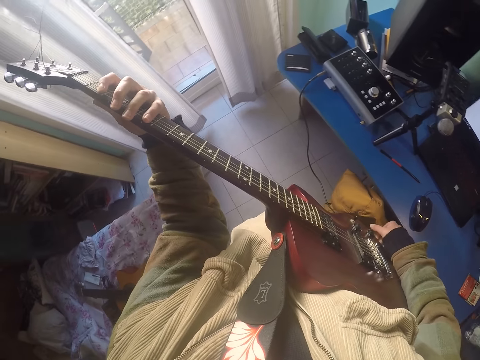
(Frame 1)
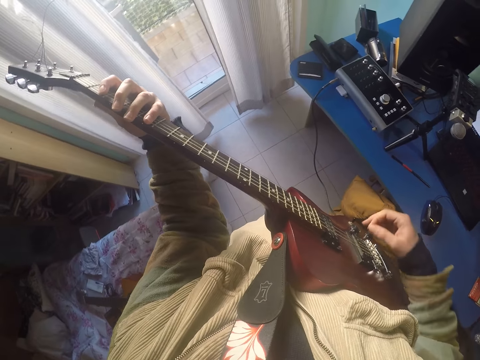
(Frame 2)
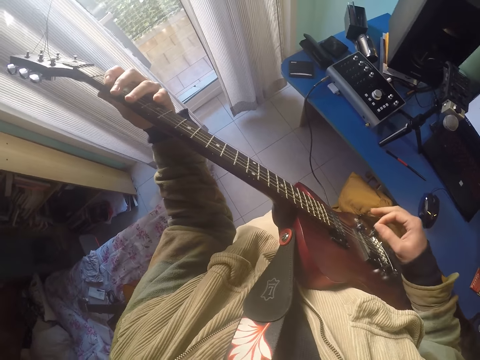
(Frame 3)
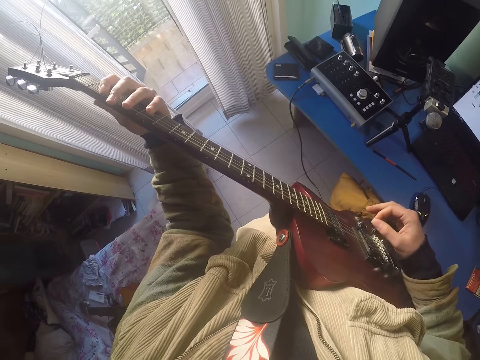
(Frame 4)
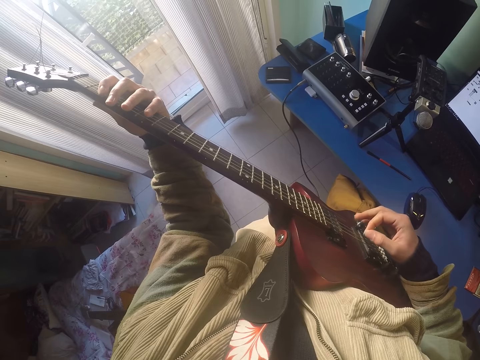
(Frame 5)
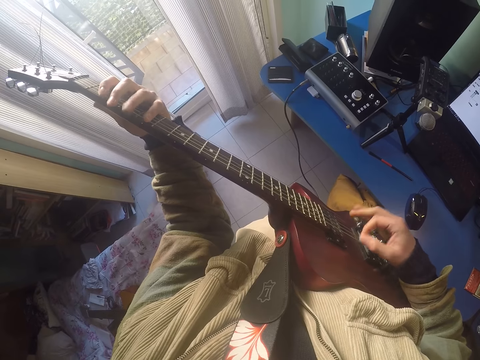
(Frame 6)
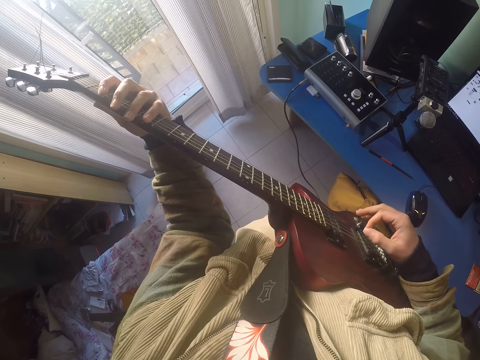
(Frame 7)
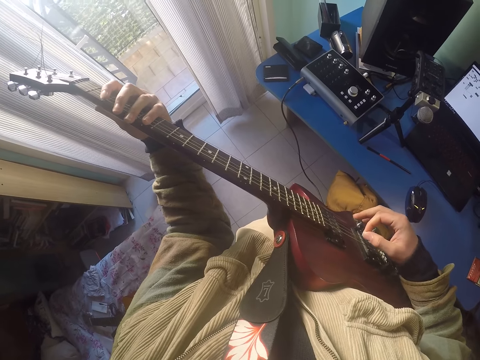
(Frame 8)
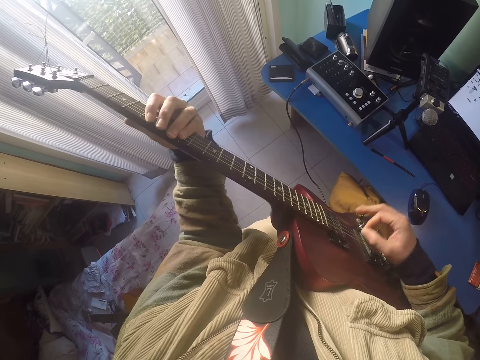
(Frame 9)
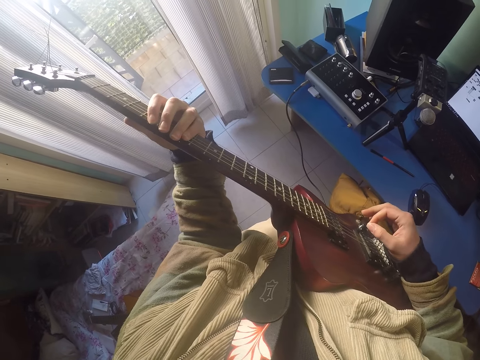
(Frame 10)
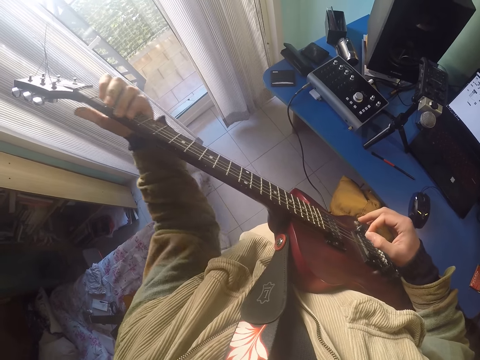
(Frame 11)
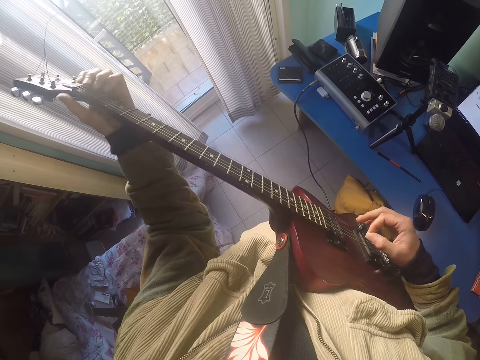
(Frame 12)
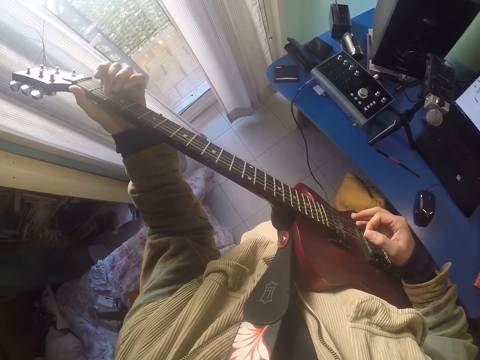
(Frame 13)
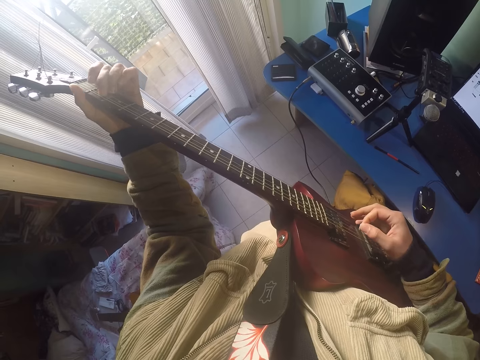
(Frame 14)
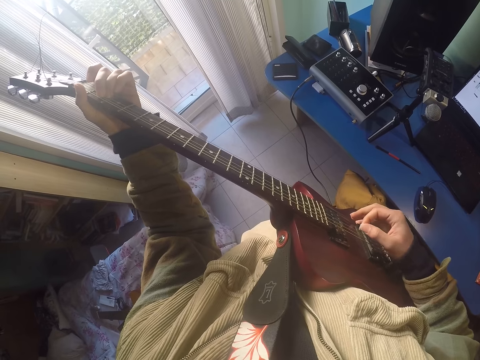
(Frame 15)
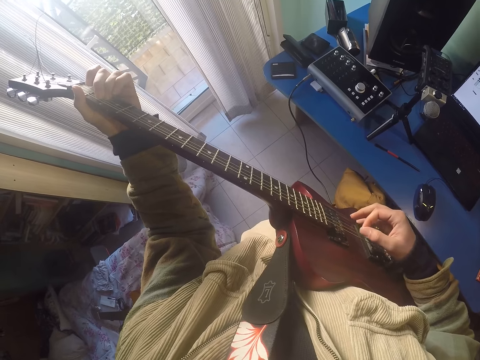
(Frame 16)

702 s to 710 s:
The camera wearer plays the guitar.

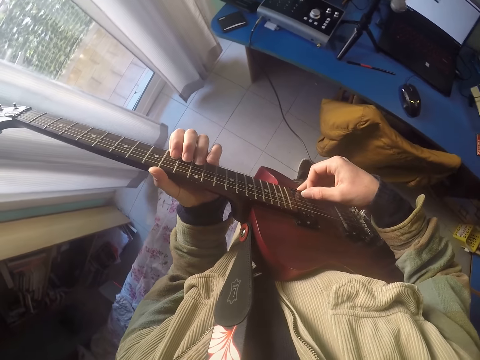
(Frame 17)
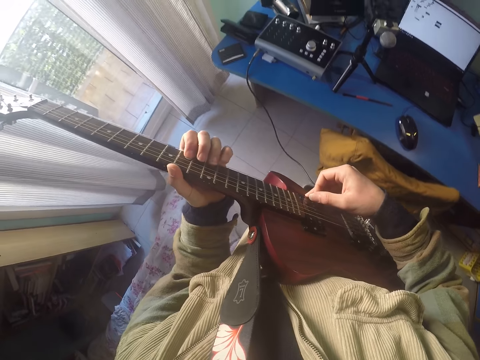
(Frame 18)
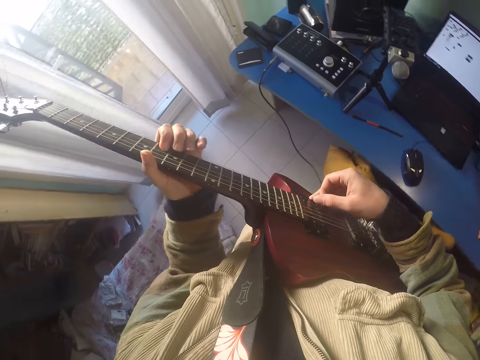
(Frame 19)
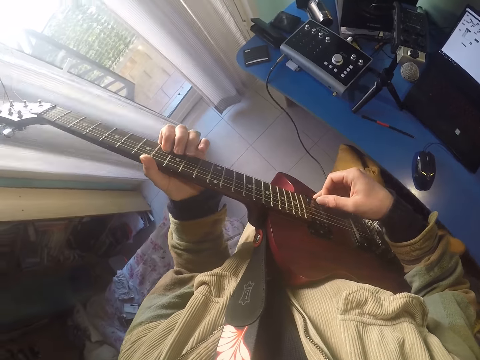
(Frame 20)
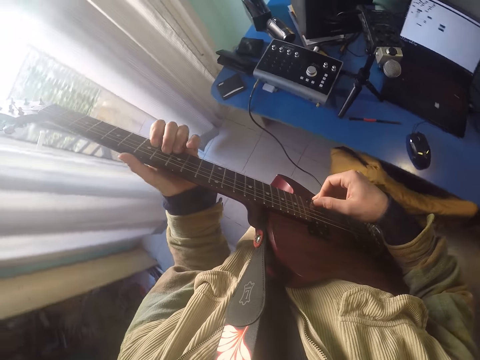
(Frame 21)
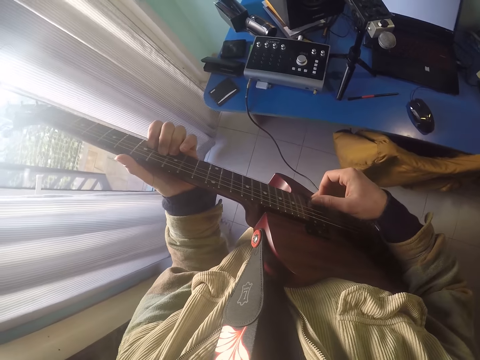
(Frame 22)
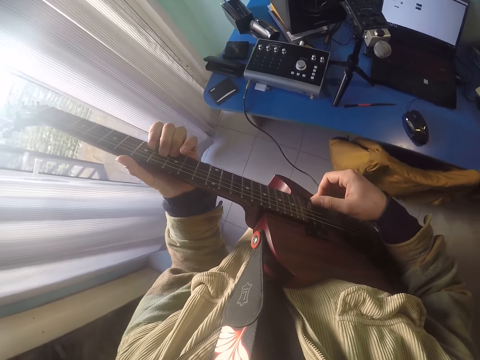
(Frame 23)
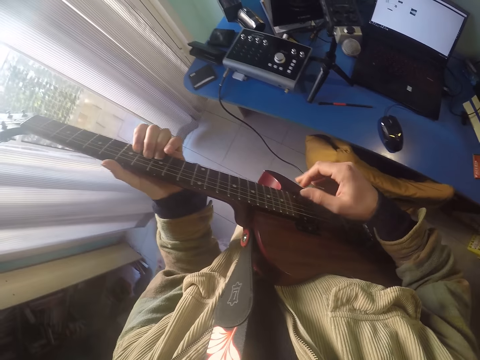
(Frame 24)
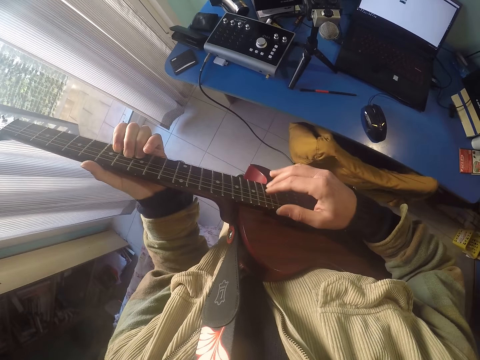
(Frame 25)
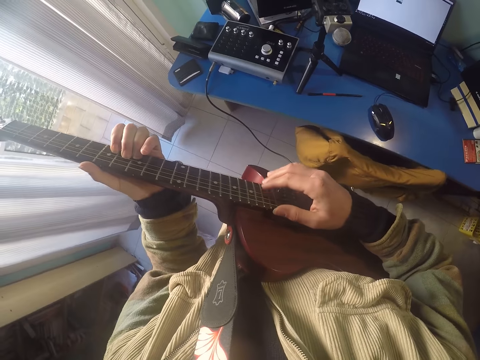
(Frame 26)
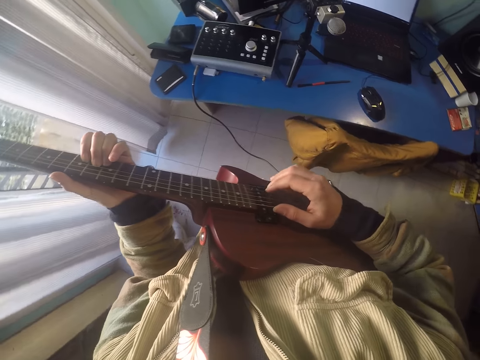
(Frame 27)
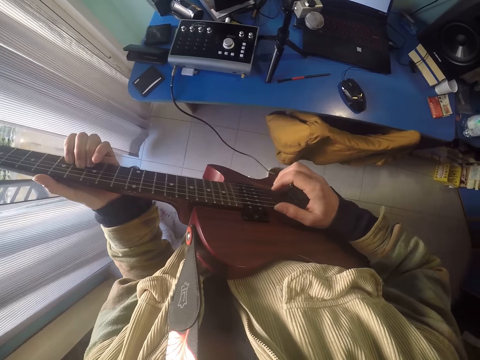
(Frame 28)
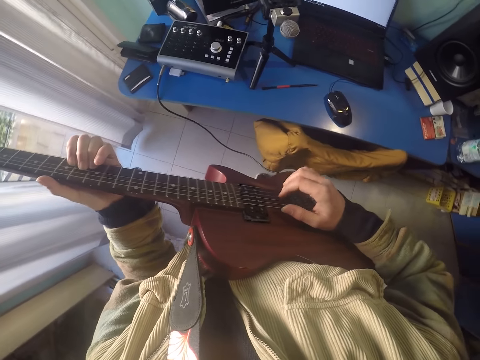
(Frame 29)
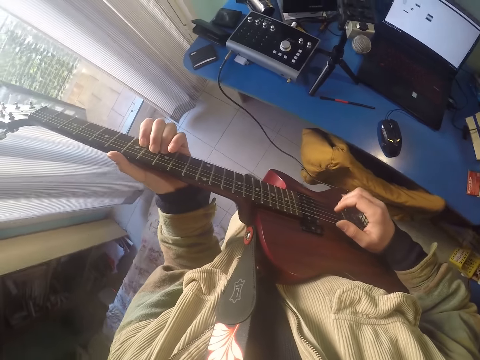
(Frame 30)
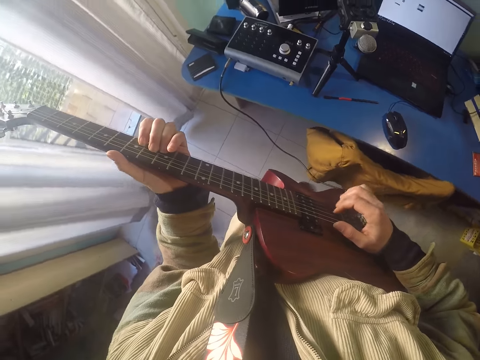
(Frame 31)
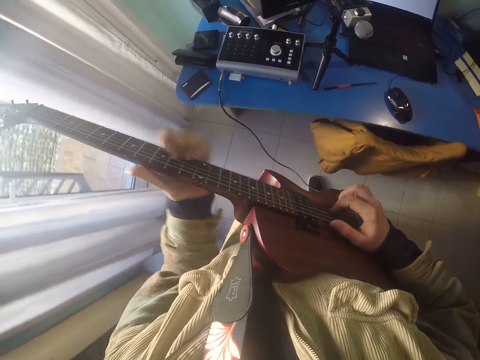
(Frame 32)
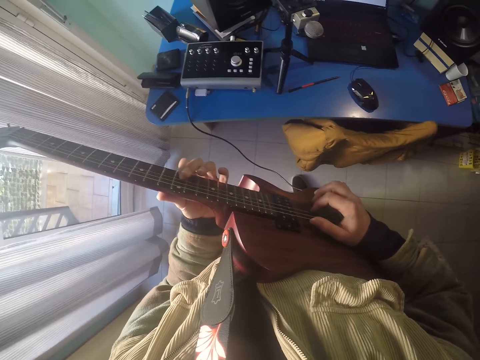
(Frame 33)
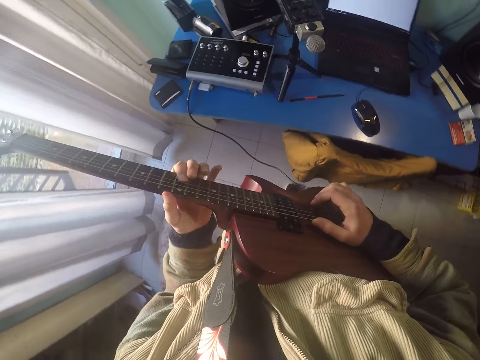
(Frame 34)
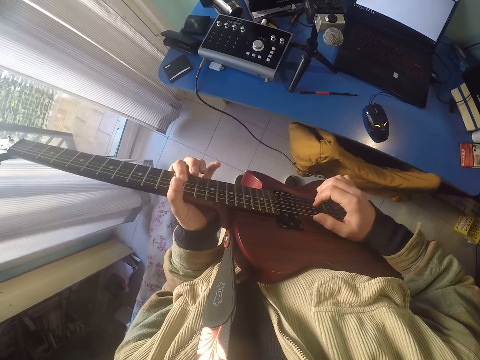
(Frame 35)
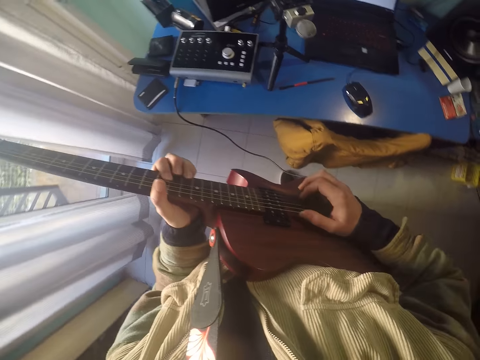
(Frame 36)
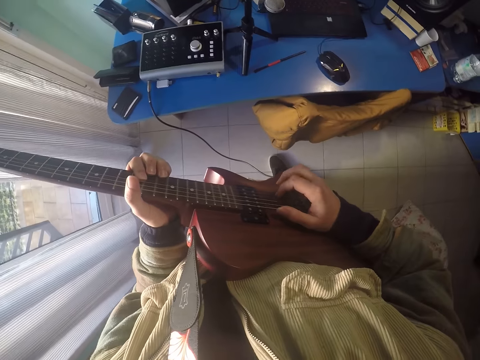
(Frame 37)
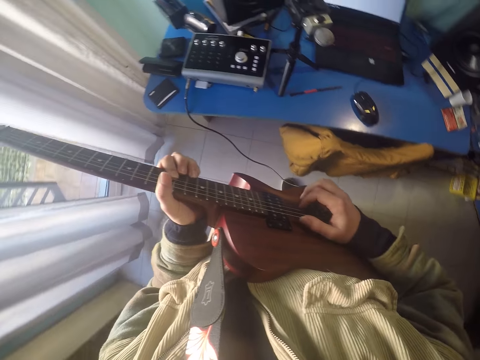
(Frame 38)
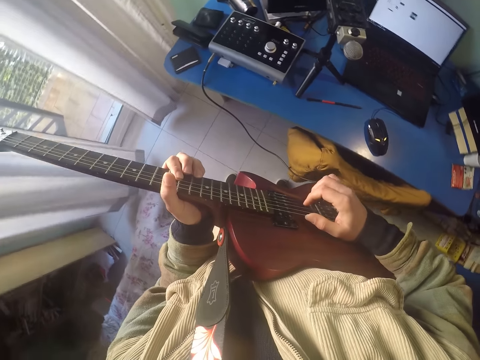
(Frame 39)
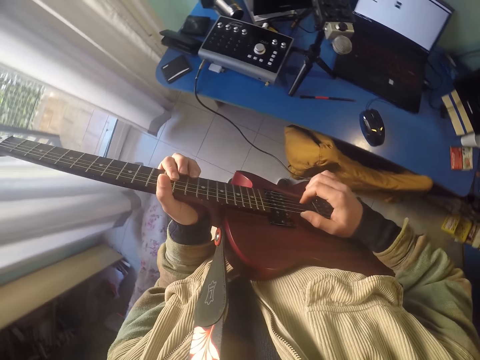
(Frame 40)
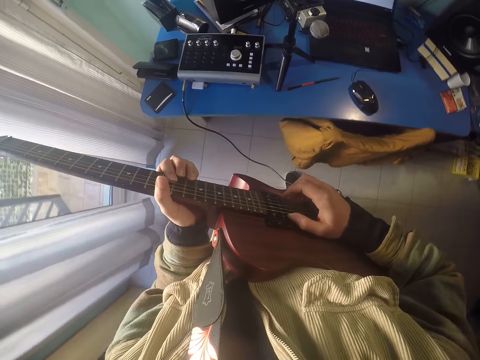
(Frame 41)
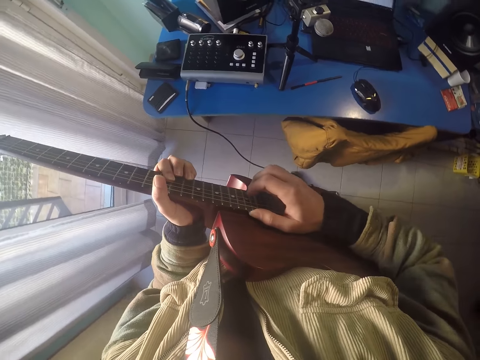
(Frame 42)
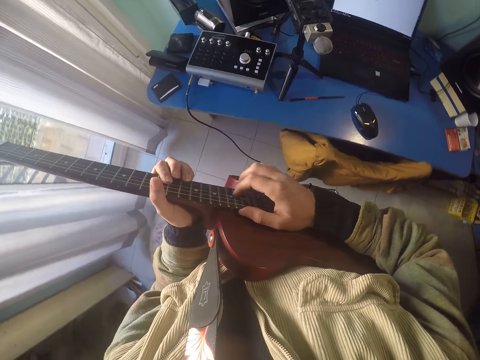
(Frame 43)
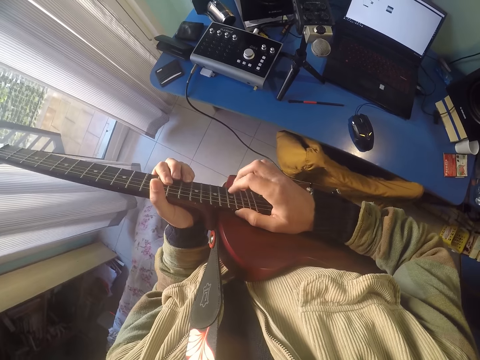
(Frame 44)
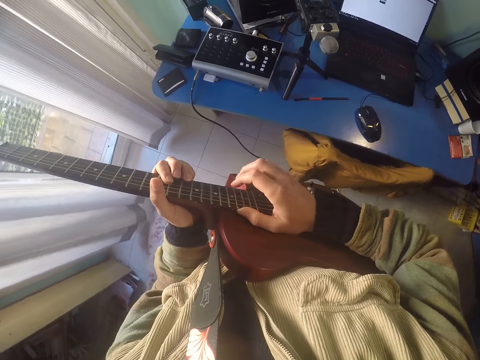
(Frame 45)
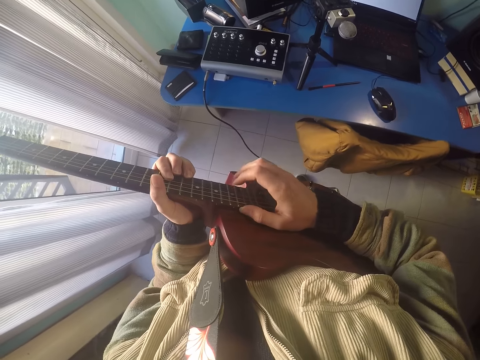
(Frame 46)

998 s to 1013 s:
The camera wearer plays the guitar. They tap on the guitar string. They press the guitar.

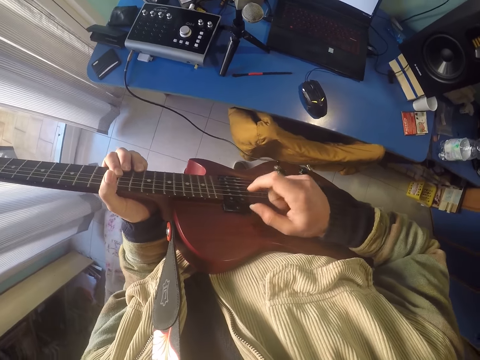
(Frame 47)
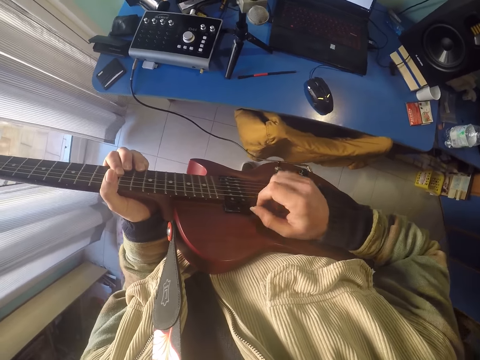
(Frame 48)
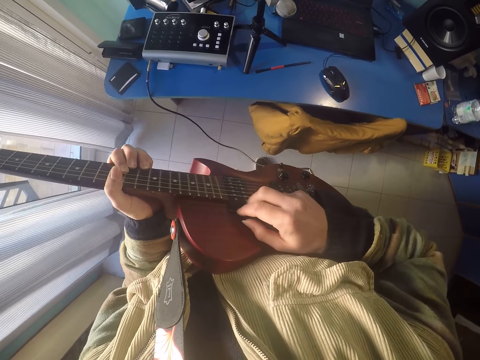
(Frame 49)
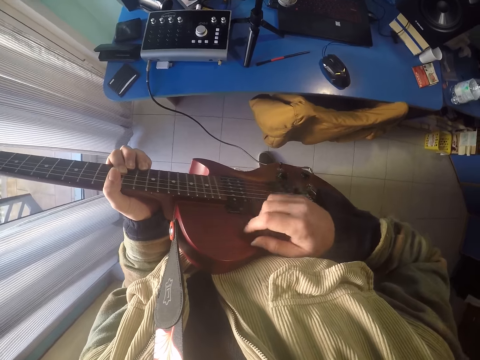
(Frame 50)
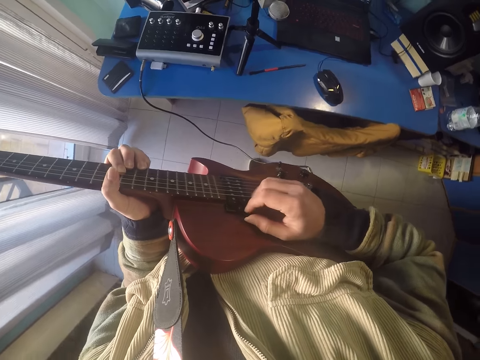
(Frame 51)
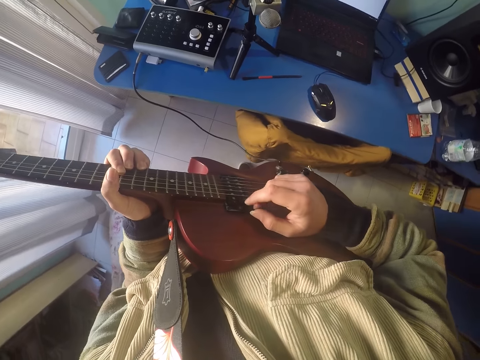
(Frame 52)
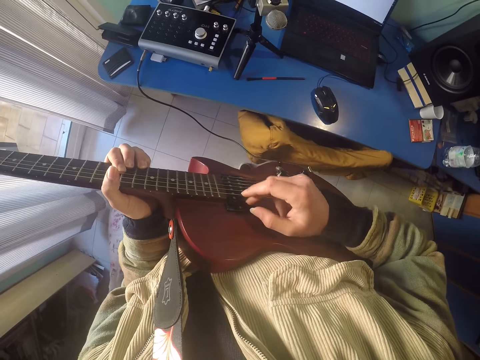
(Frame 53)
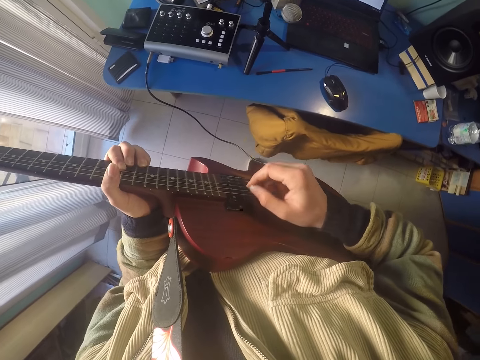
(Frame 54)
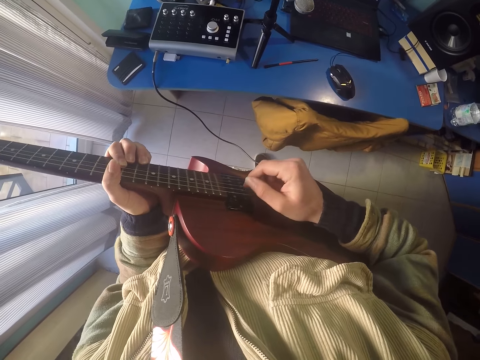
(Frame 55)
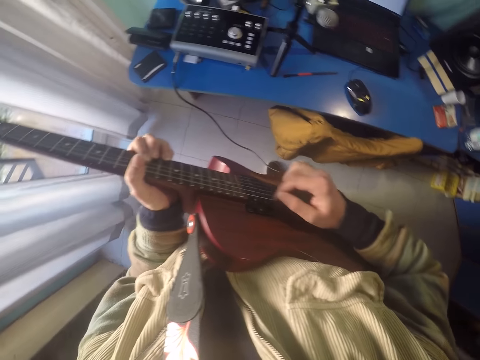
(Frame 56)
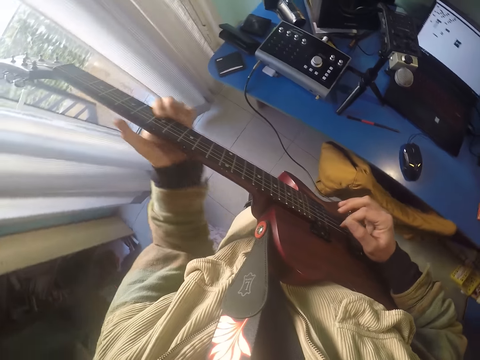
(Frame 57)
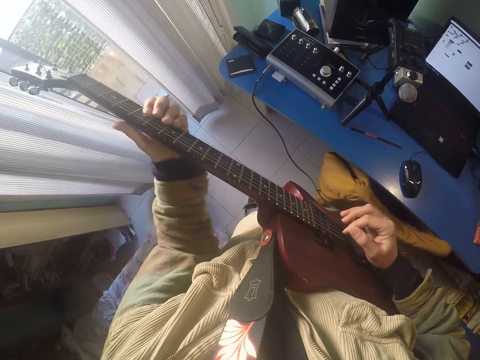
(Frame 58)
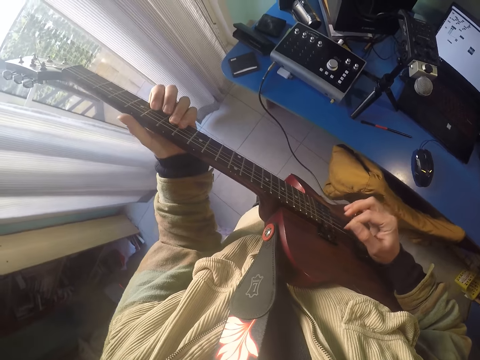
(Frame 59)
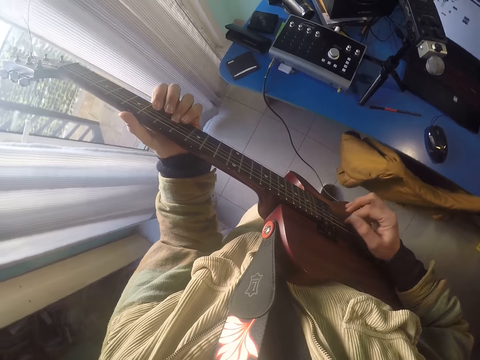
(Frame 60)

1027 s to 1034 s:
The camera wearer taps on the guitar. They play the guitar.
